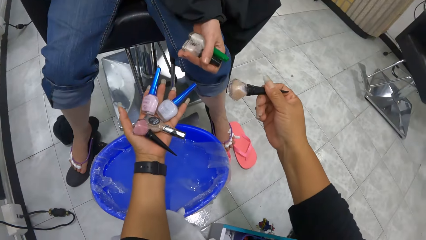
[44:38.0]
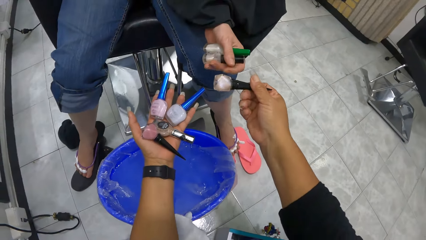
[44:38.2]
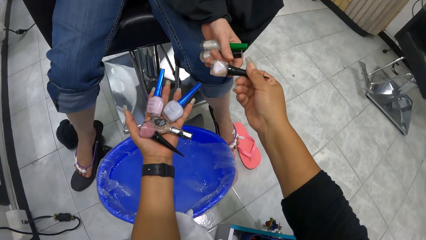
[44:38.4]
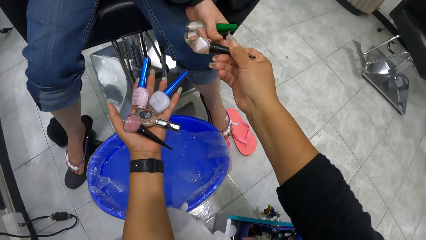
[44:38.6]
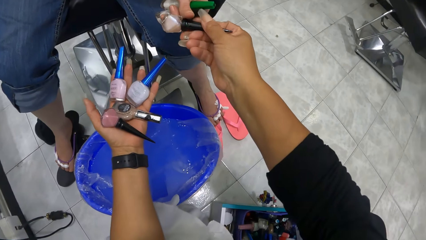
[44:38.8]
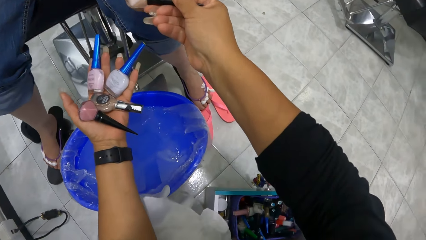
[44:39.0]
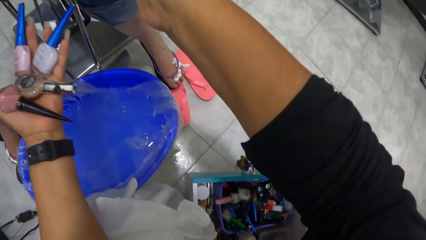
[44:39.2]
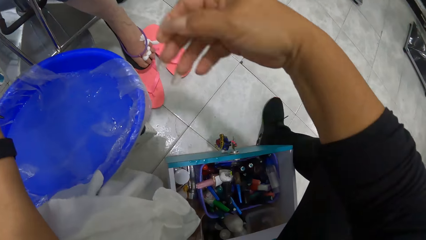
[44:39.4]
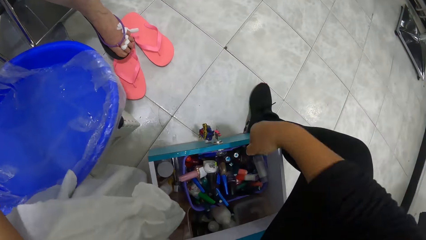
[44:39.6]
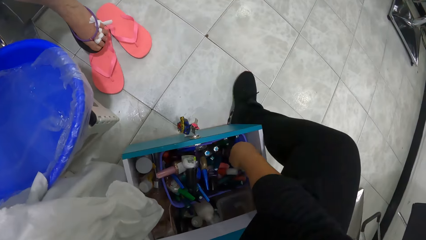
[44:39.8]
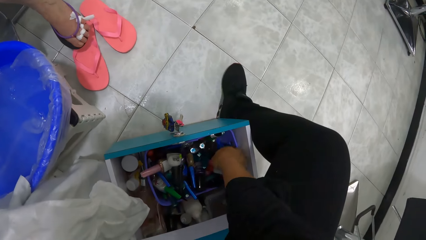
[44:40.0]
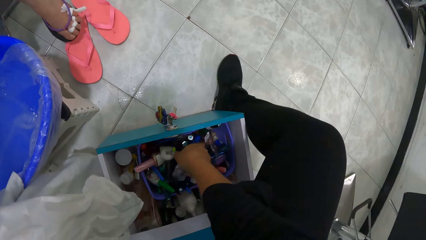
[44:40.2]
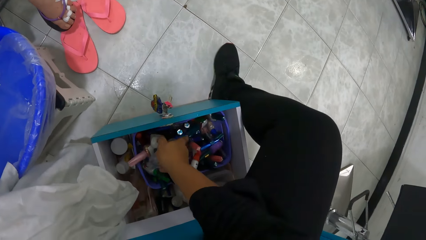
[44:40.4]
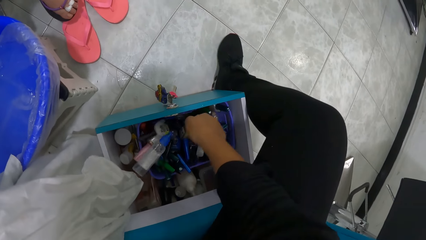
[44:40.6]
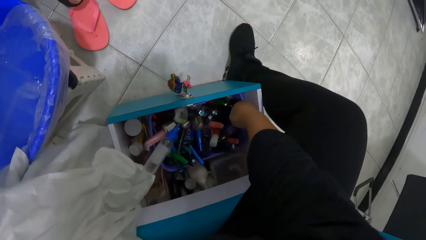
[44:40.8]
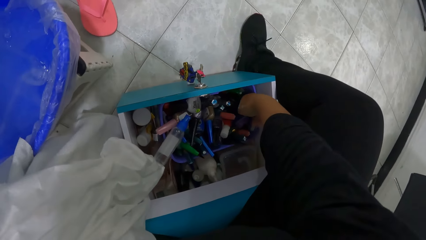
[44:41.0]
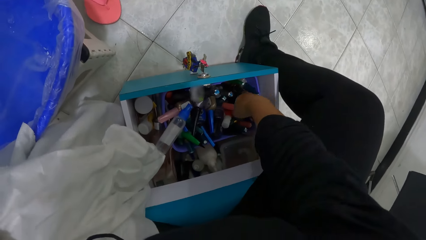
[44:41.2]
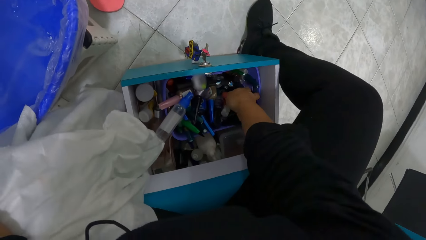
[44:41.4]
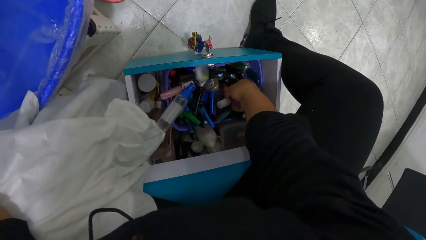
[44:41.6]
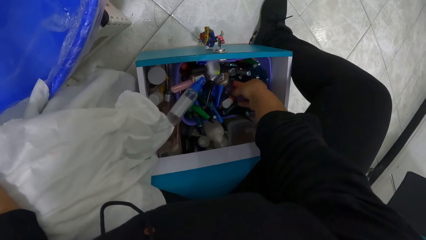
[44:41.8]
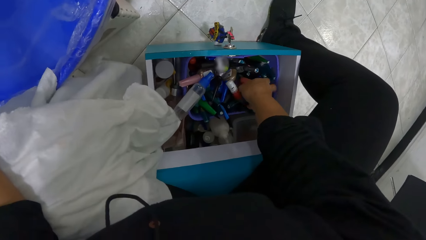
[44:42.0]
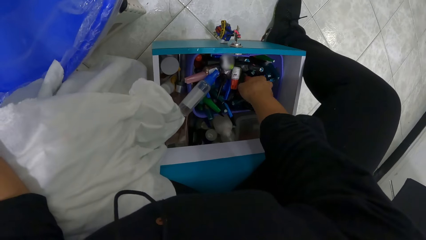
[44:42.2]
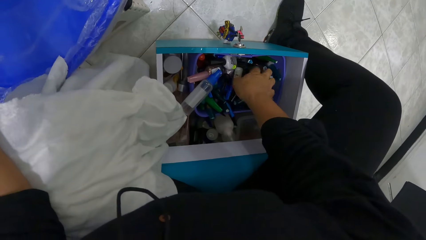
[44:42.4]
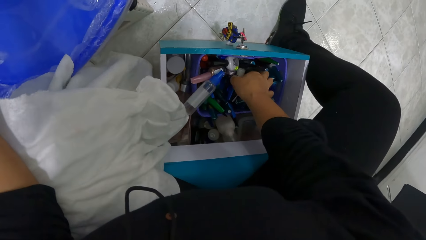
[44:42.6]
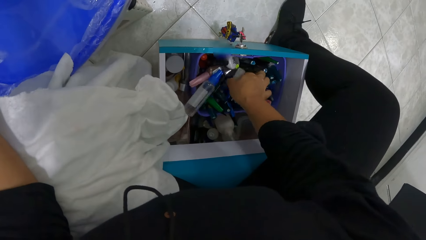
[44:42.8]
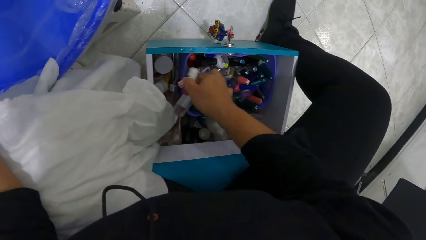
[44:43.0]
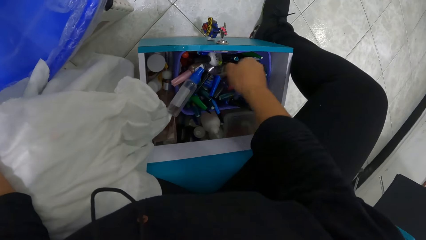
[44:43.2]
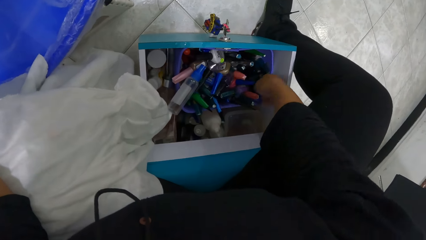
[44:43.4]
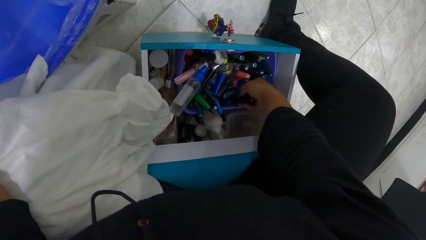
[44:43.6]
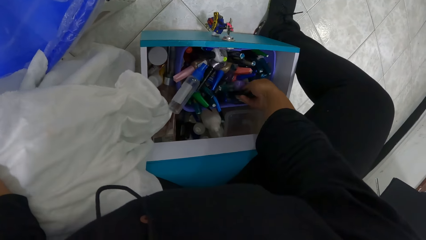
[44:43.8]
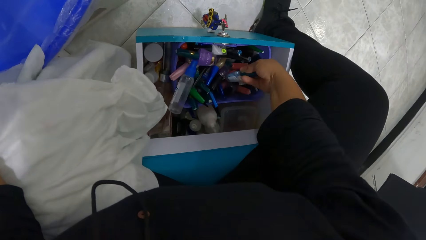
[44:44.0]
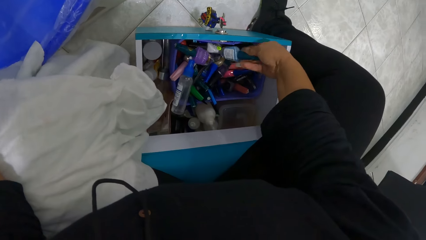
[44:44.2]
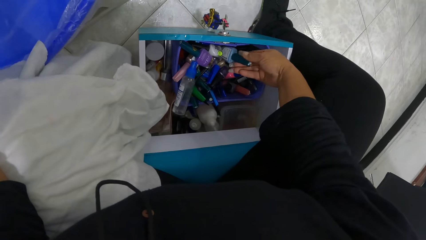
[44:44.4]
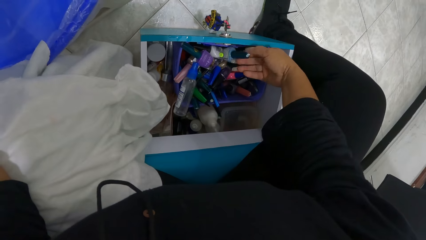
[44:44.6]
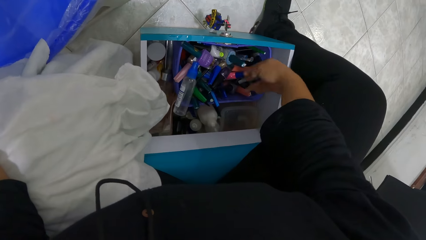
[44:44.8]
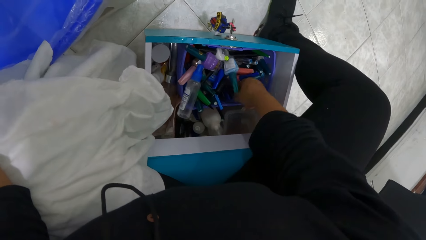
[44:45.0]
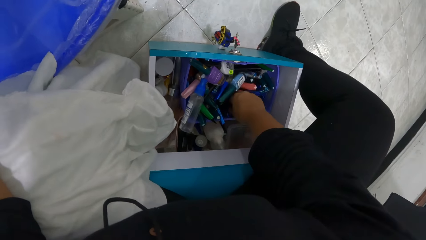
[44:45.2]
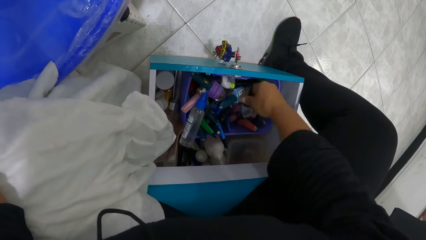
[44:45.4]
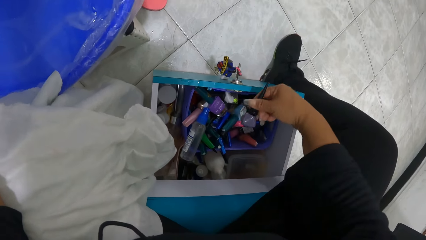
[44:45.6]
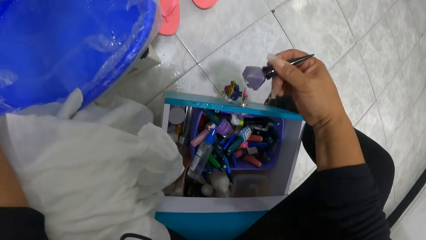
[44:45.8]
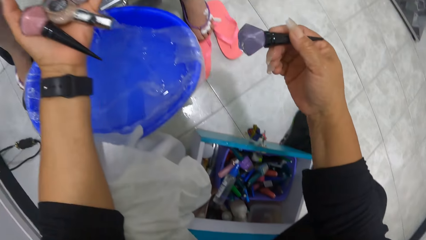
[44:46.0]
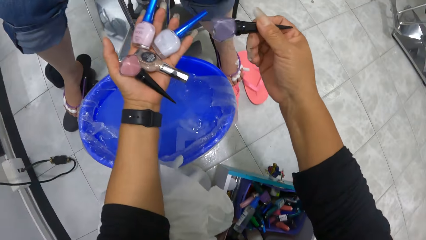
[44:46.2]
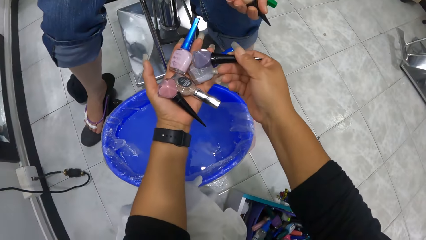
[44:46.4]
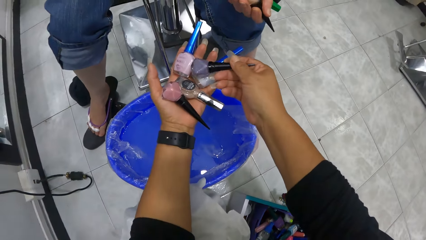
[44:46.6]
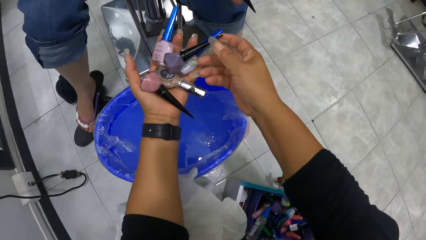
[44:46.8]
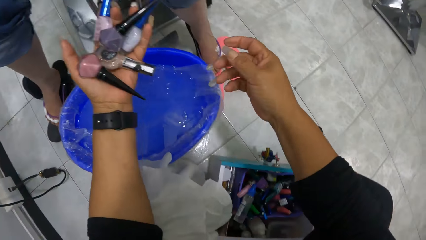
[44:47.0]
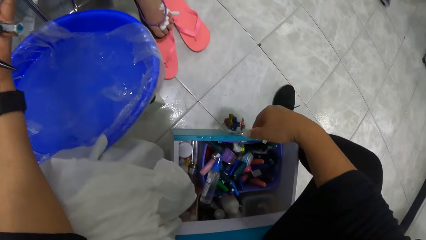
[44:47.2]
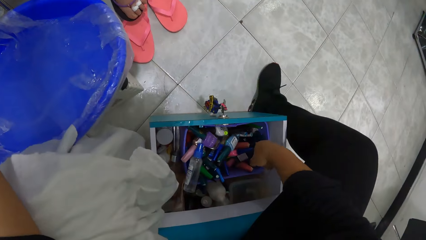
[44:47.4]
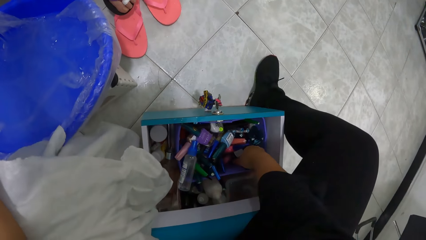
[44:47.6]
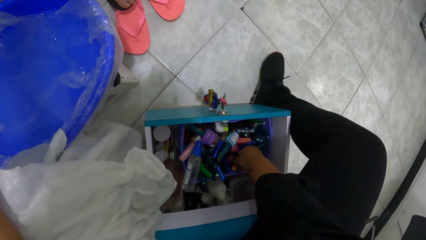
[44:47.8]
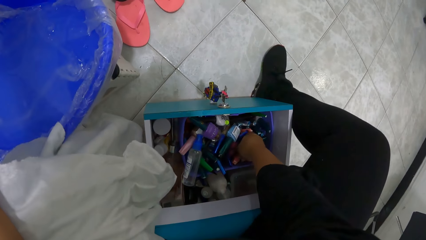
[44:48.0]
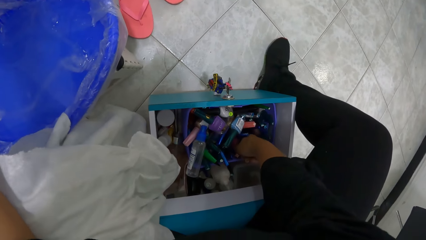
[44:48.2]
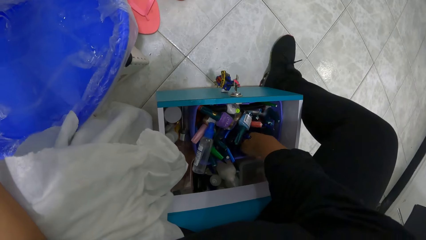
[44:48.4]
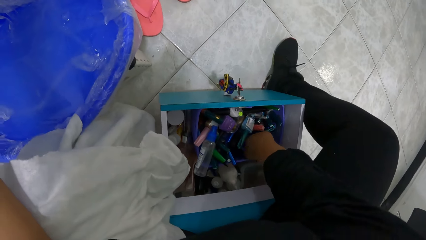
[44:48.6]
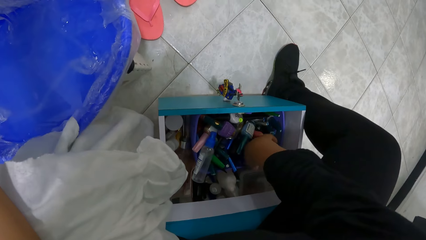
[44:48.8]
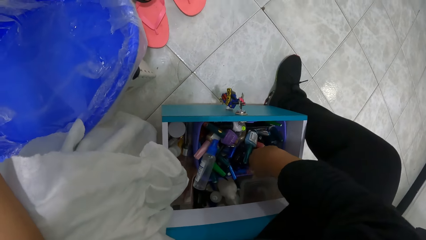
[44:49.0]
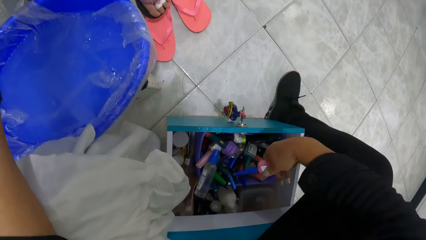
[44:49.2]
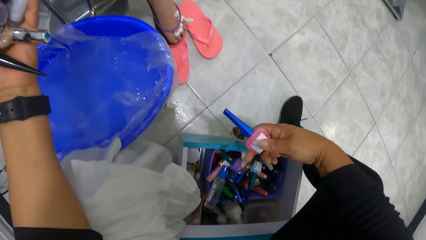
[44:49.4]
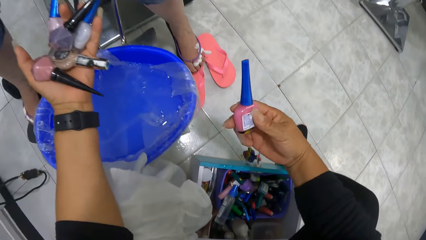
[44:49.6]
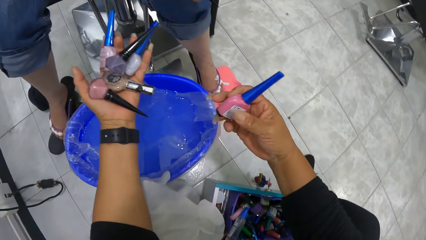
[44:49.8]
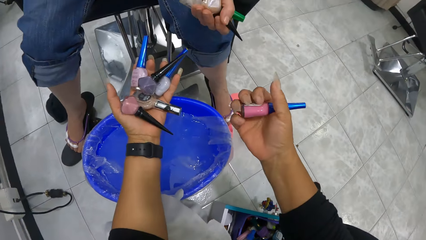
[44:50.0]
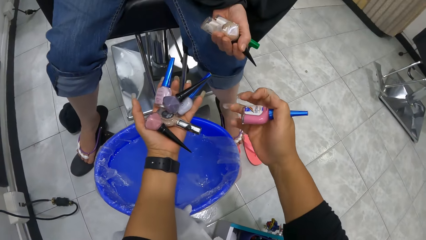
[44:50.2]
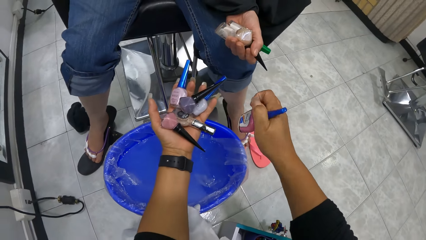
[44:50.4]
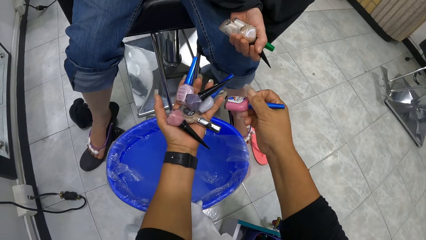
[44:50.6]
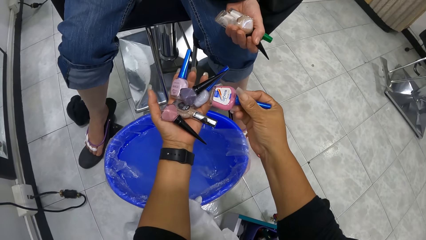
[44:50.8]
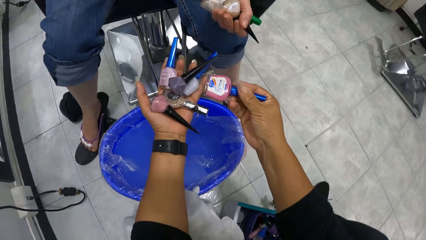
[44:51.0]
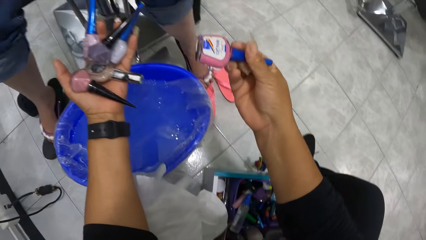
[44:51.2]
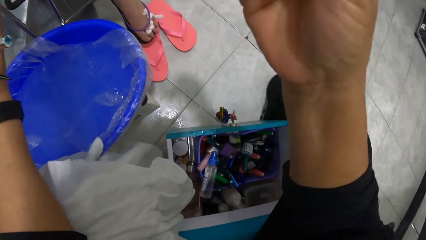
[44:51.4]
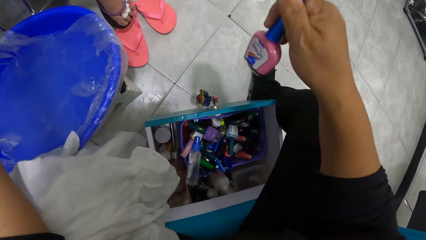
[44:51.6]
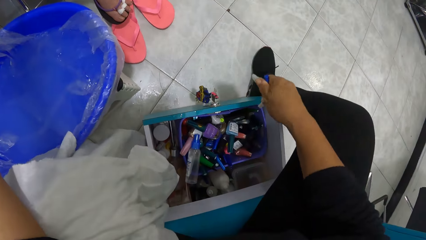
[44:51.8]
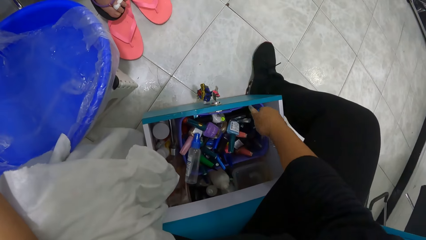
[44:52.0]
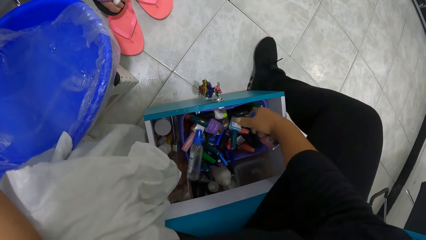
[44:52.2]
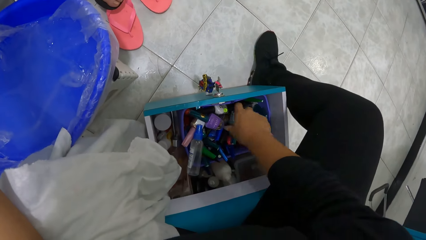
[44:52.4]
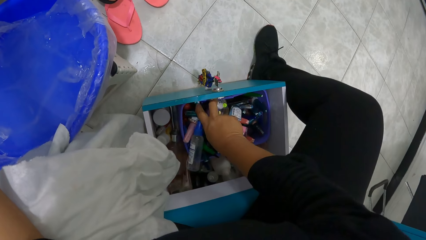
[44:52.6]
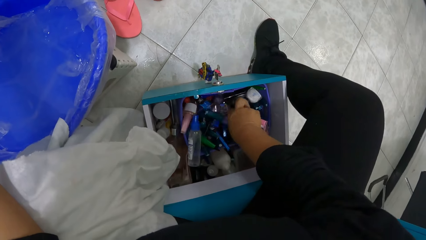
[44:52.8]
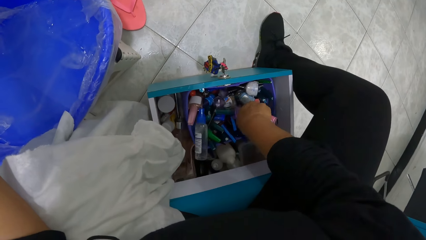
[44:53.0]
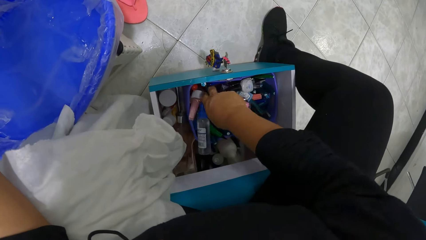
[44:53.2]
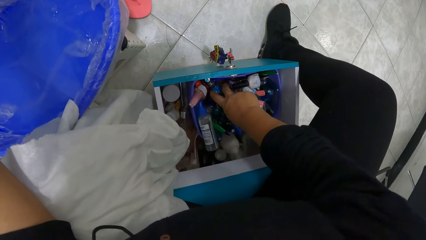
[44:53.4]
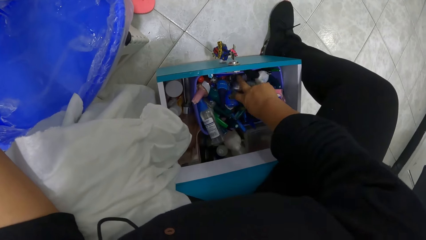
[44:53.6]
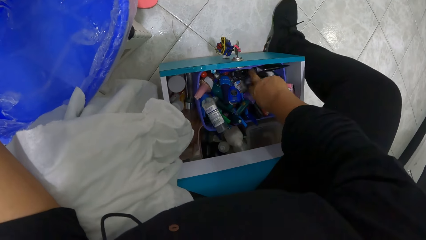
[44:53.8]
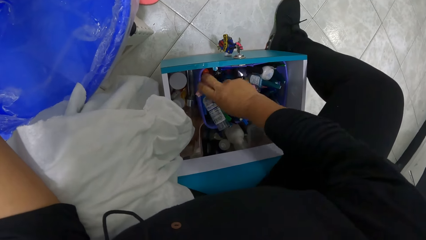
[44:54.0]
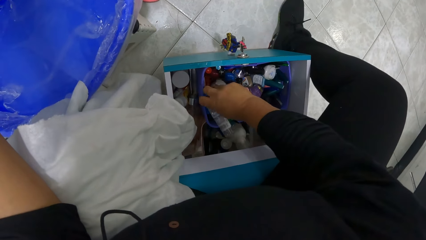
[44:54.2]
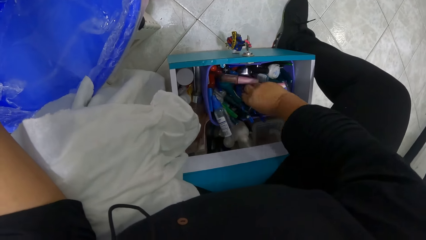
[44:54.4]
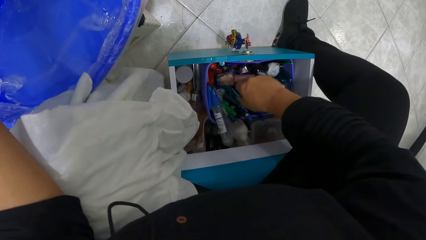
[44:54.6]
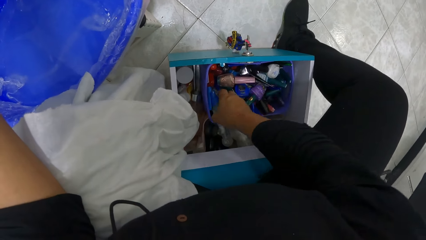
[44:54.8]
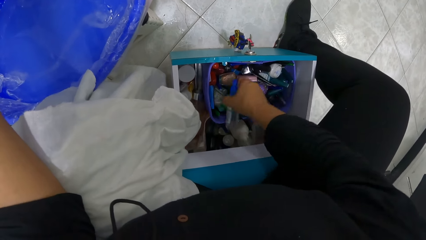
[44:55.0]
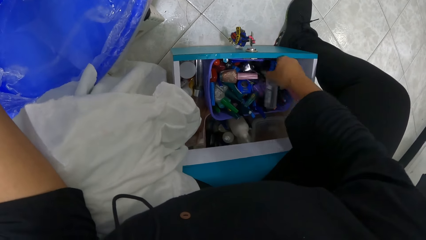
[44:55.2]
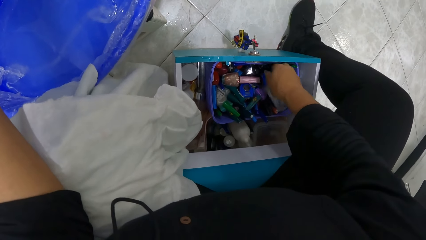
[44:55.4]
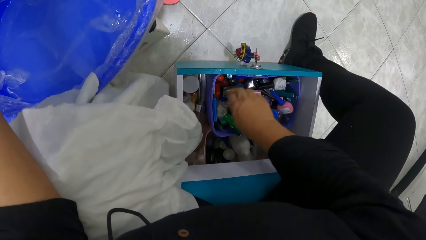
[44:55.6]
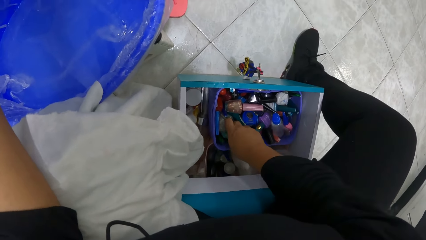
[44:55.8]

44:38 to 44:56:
The camera wearer hands the nail polish in her right hand to the woman. The woman collects the nail polish from the camera wearer with her left hand. The camera wearer searches the drawer or tool box with her right hand. She picks up a nail polish in the drawer with her right hand. She holds the nail polish with her right hand. She passes the nail polish from her right hand to her left hand. She picks up a nail polish in the drawer with her right hand. She interacts with the woman. She drops the nail polish in her right hand in the drawer. She searches the drawer with her right hand. She sorts the nail polish in the tool box.
